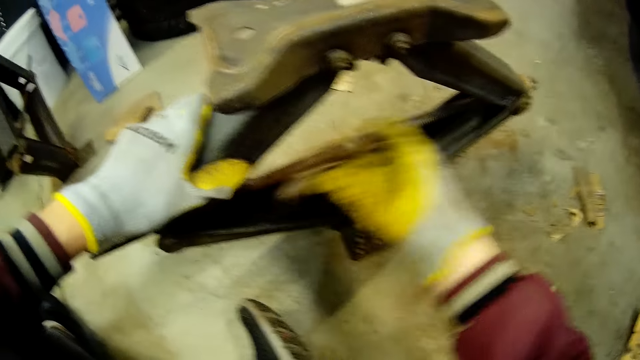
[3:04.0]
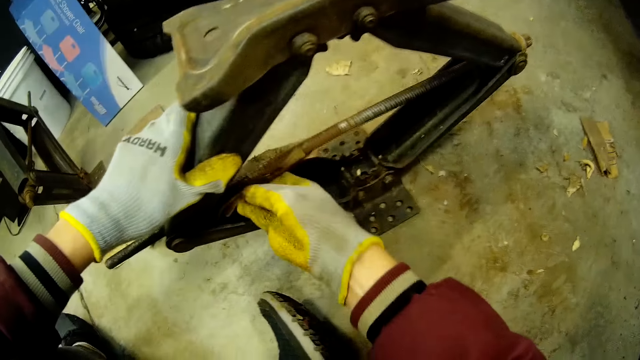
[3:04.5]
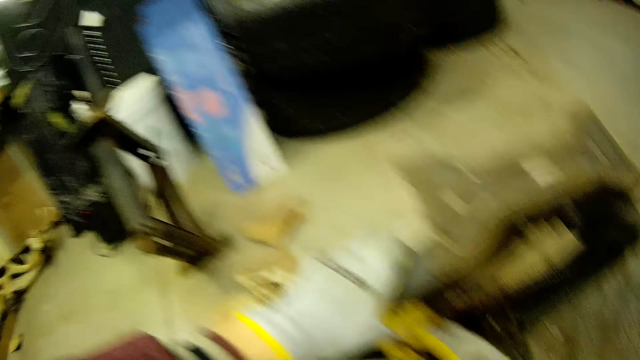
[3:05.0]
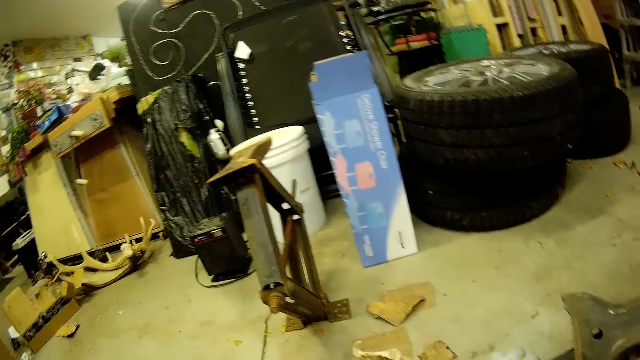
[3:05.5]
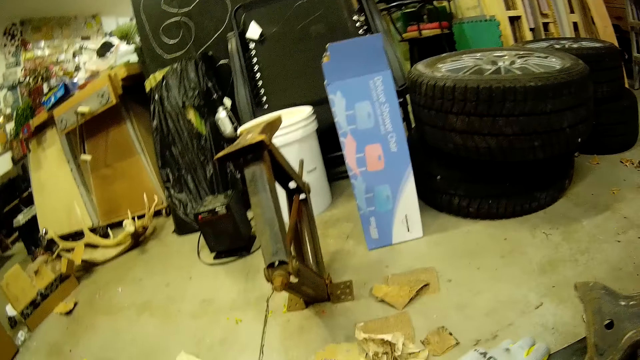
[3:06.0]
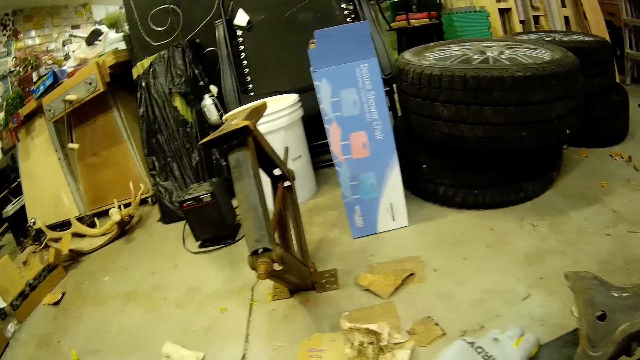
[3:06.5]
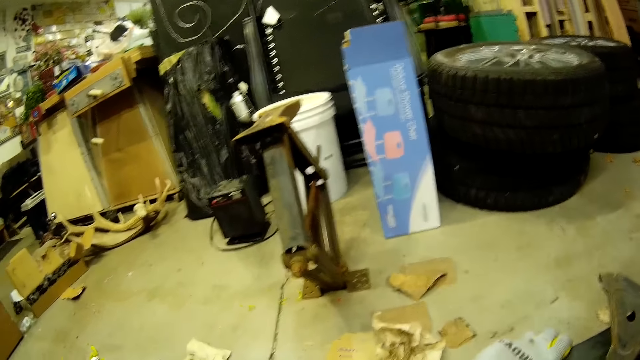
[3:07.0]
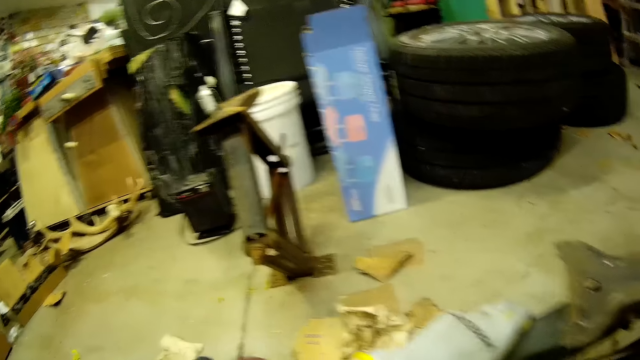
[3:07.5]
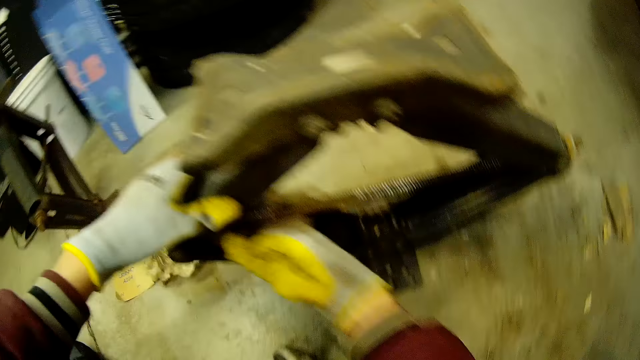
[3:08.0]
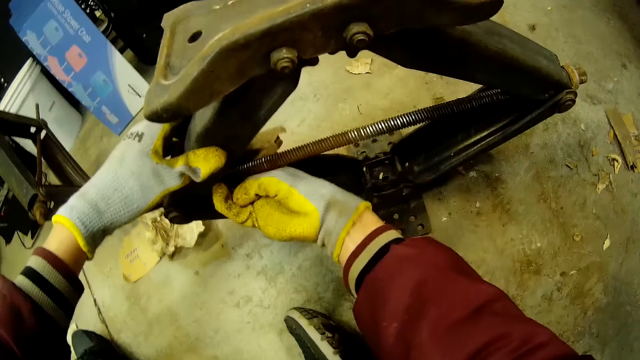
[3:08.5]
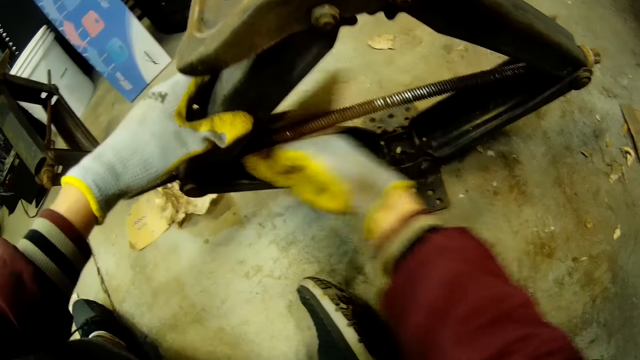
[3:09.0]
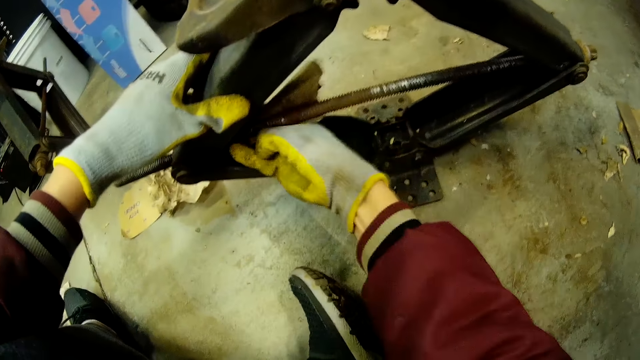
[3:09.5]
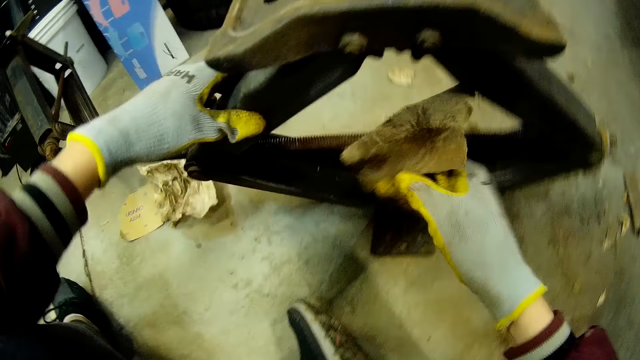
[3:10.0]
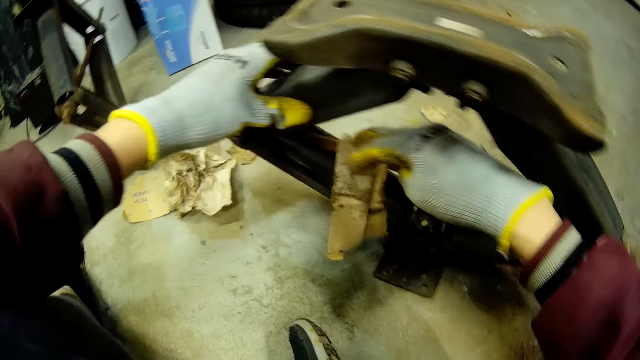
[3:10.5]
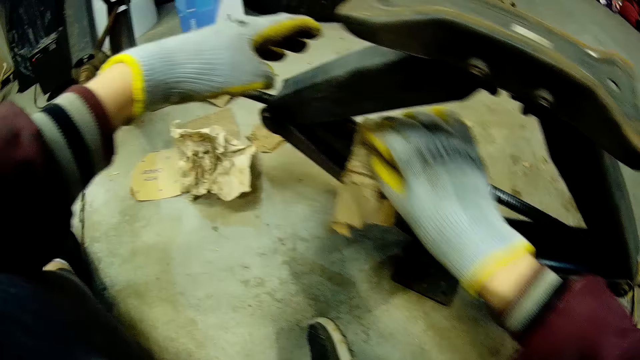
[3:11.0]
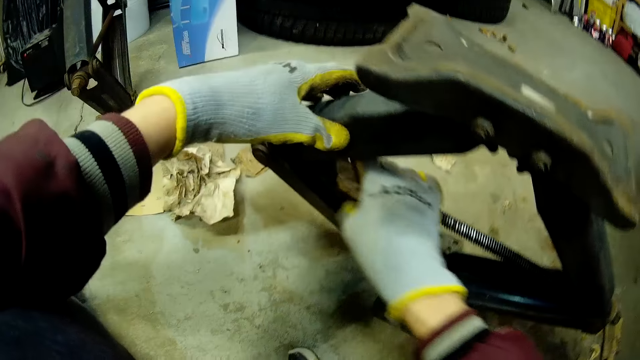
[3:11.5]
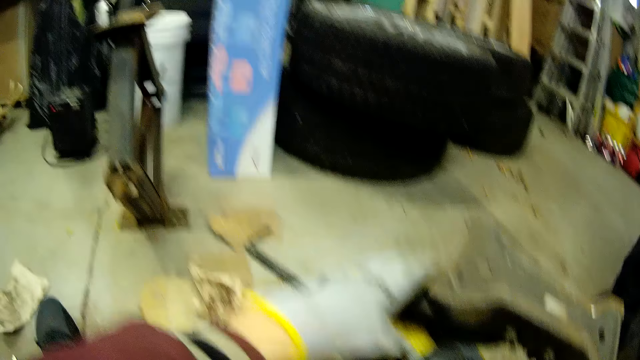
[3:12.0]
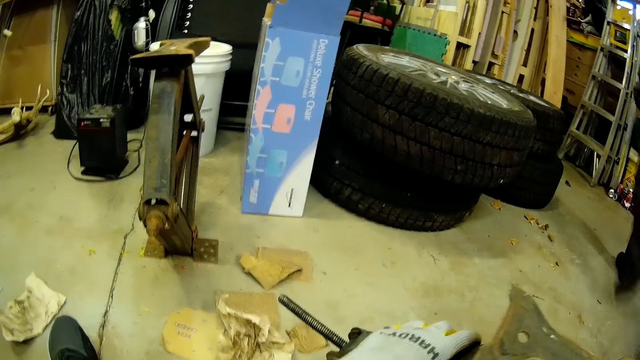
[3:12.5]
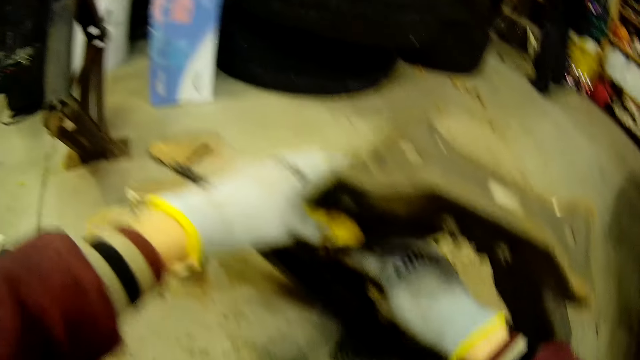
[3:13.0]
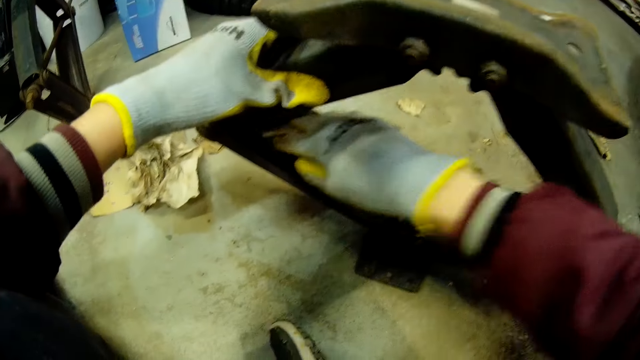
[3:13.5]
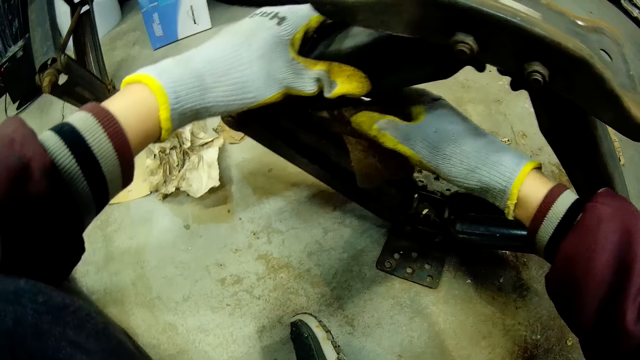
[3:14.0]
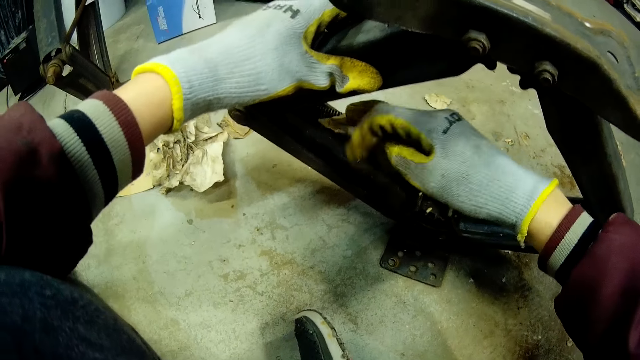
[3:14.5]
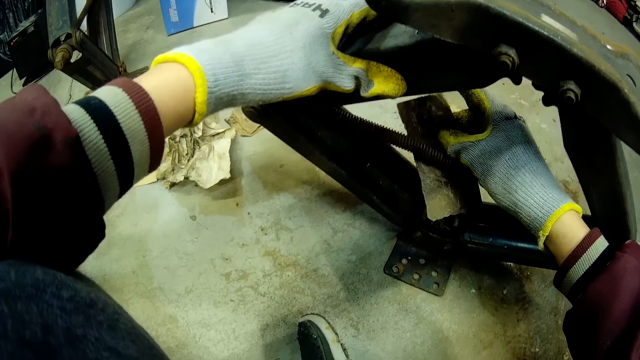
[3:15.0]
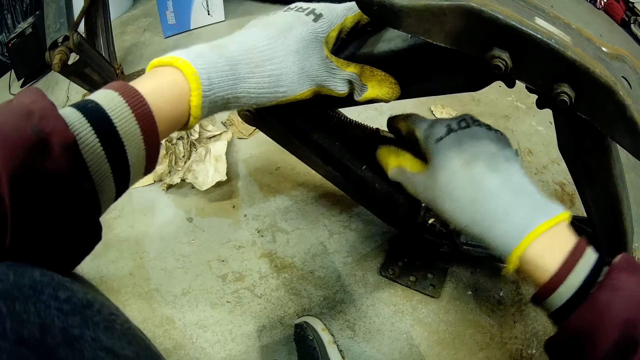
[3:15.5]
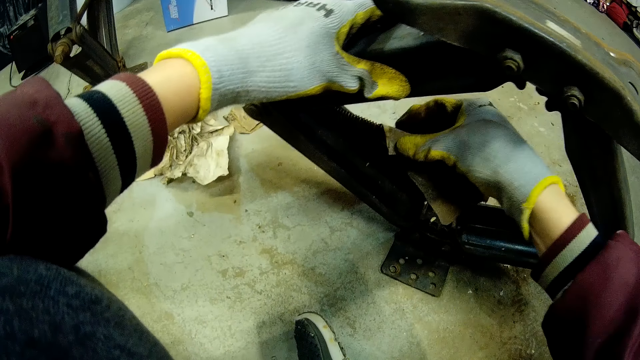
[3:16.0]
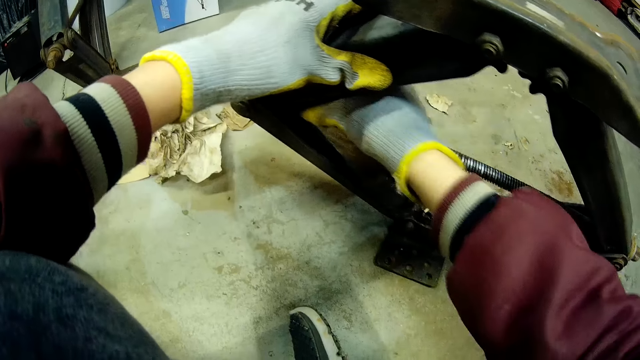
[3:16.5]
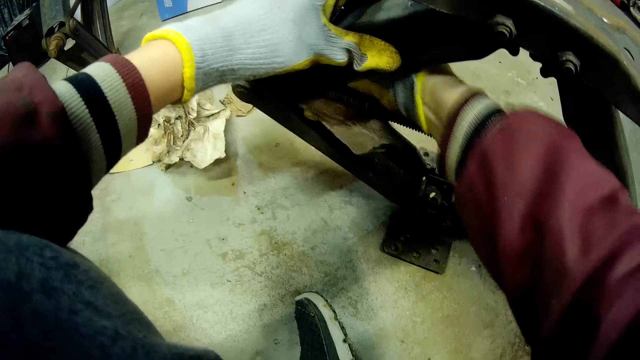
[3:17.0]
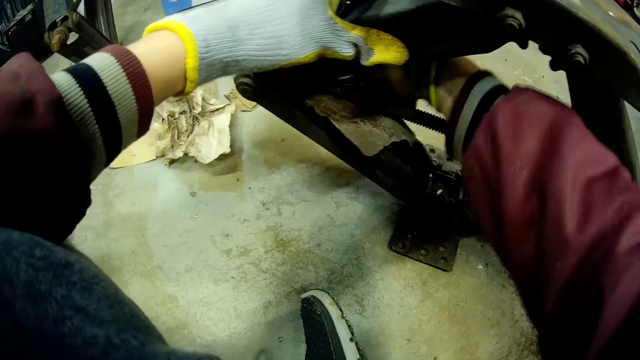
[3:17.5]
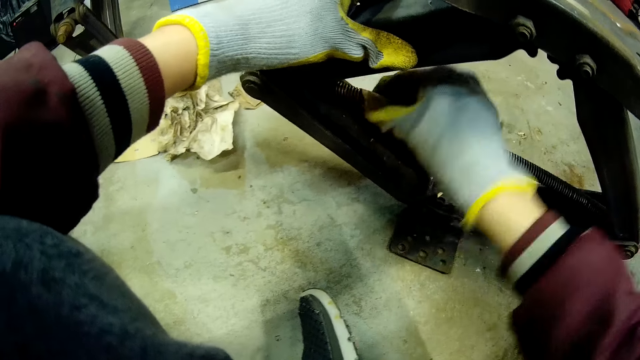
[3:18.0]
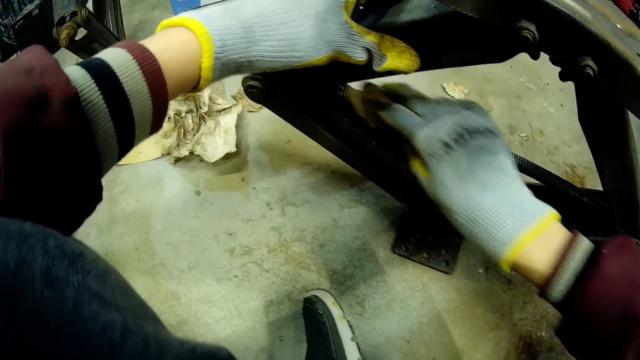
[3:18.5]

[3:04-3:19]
The camera wearer stares around. They polish the car jack. A woman walks past the camera wearer. The camera wearer buffs the car jack.

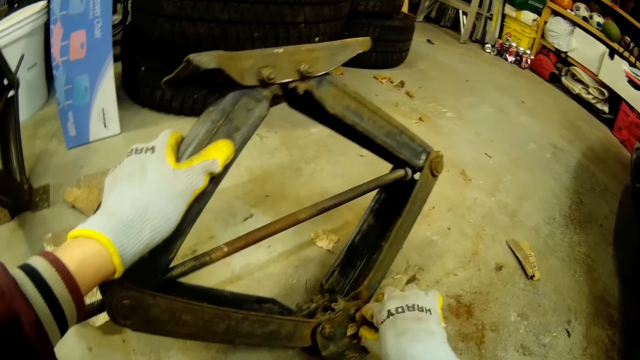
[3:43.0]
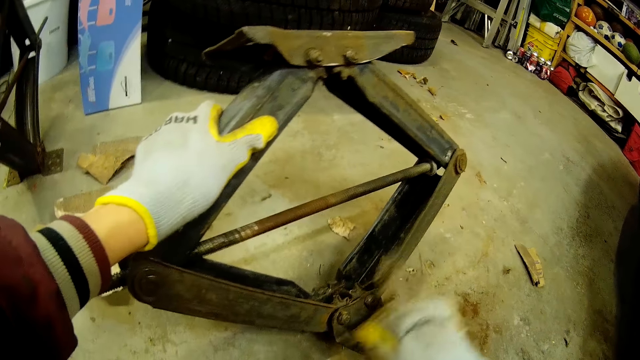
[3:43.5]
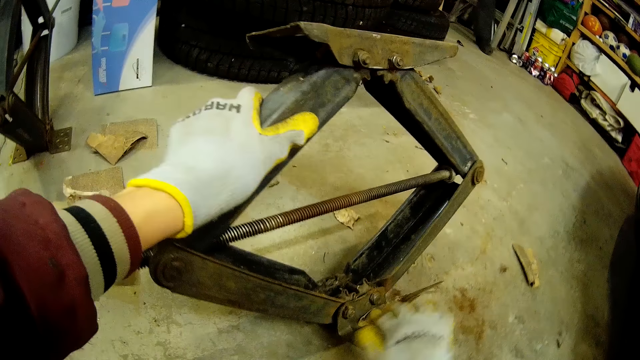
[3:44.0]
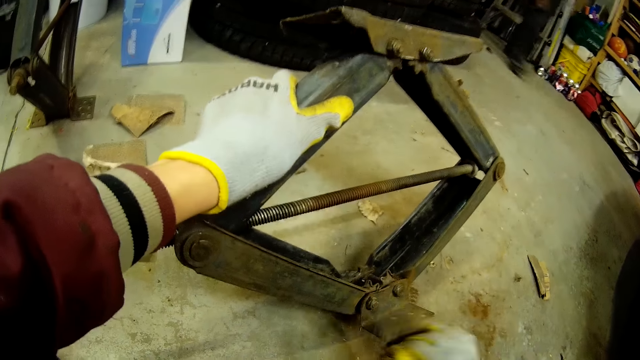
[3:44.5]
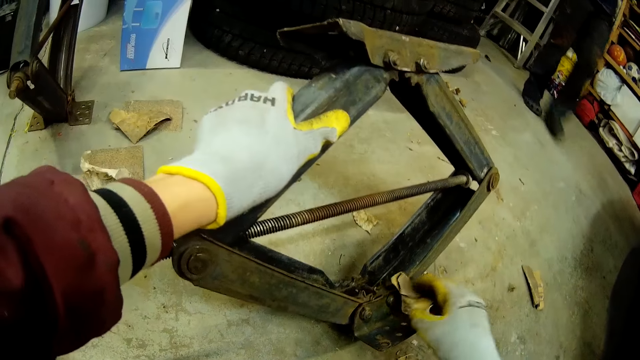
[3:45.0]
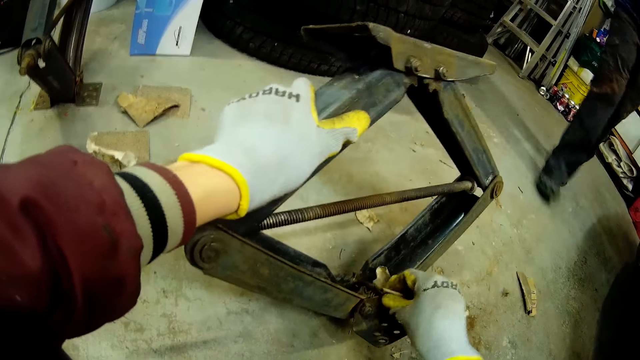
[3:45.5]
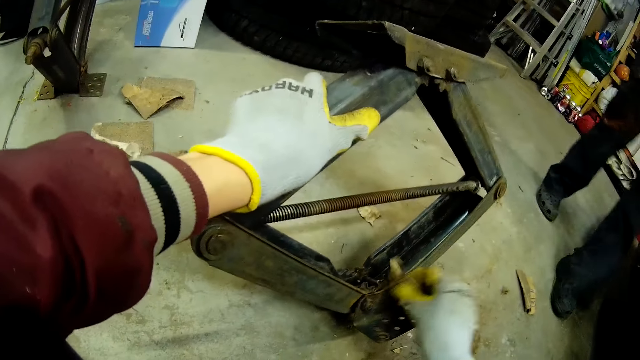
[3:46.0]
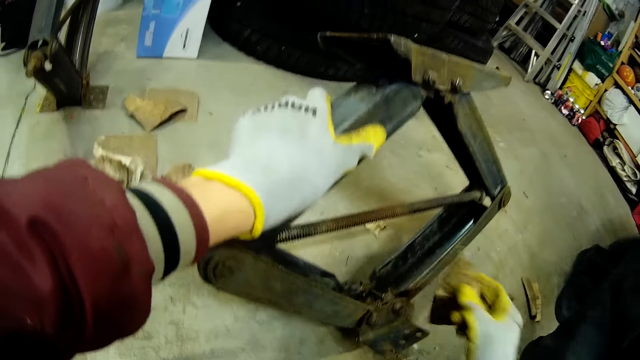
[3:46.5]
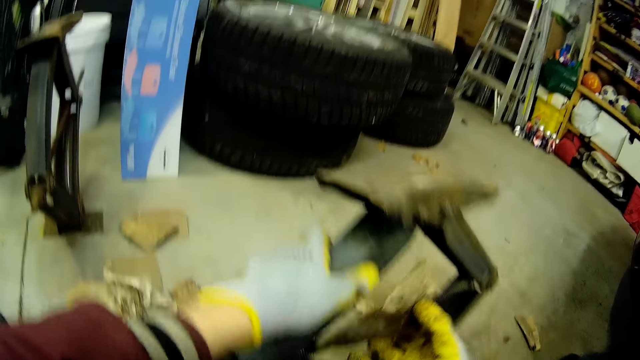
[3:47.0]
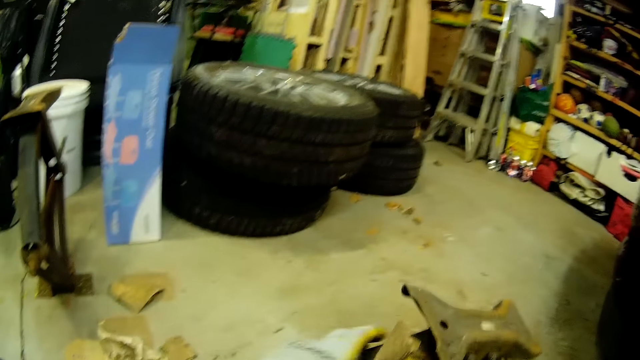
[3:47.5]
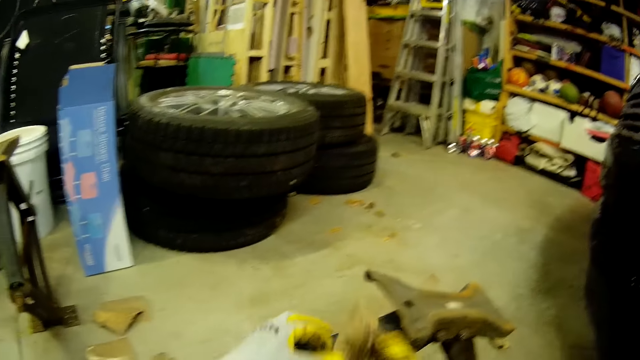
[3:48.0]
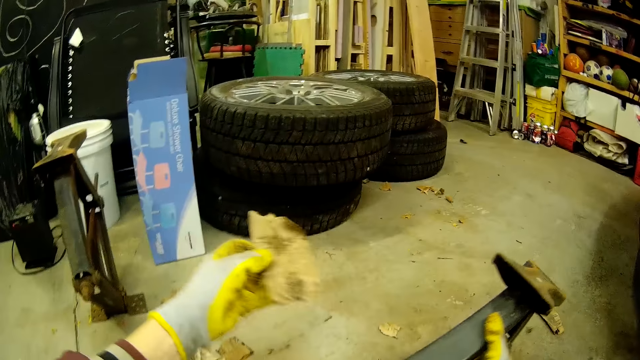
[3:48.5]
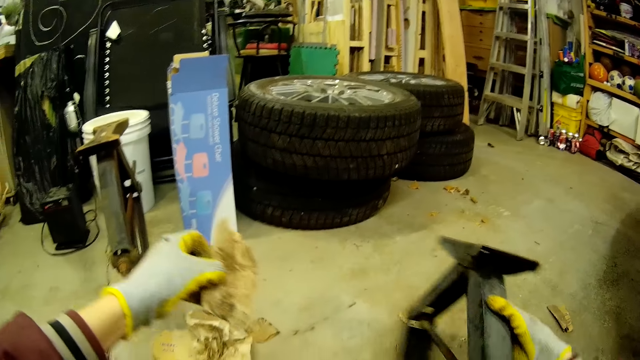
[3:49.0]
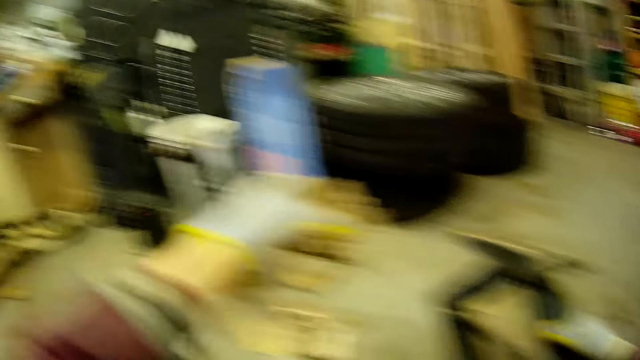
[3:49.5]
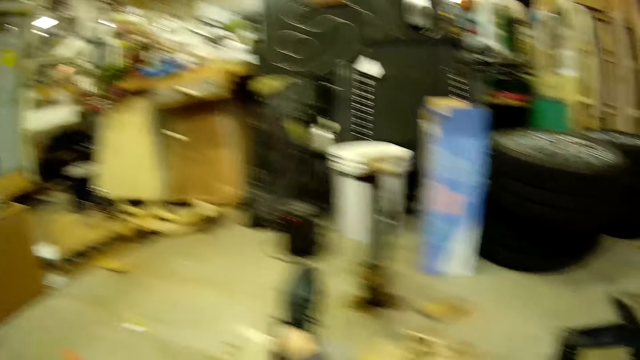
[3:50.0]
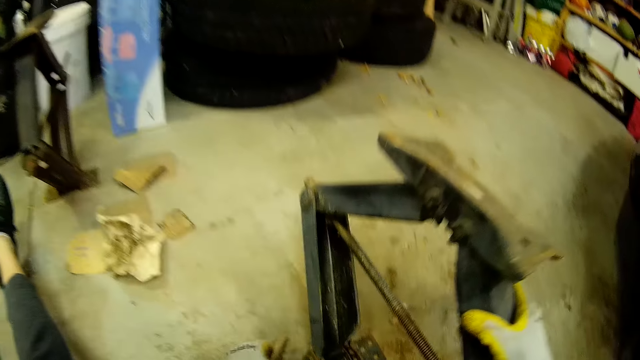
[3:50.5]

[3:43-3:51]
A woman moves around the workshop. The woman walks past the camera wearer. The camera wearer polishes the car jack. She holds the sandpaper with the other hand. She passes the sandpaper in her right hand to her left hand. She turns the car jack. She looks around.
